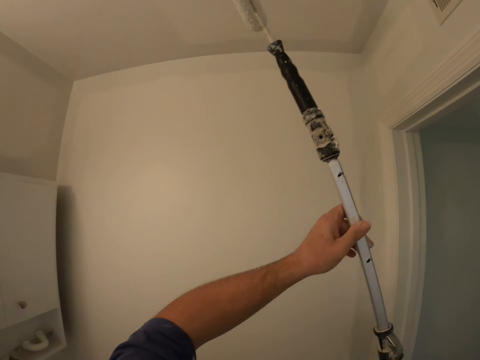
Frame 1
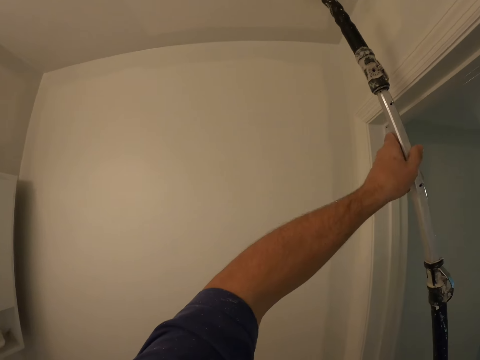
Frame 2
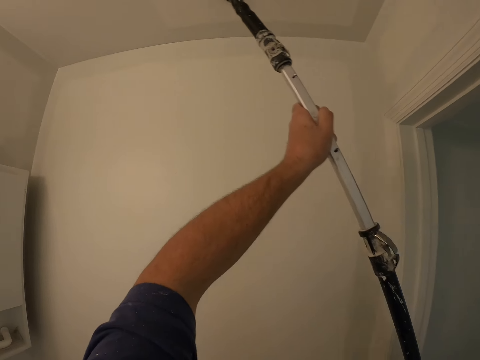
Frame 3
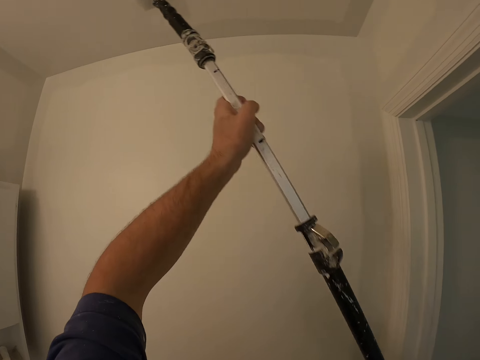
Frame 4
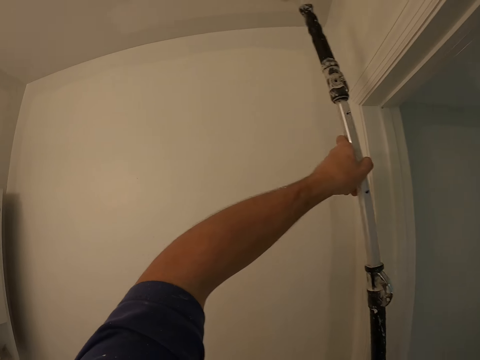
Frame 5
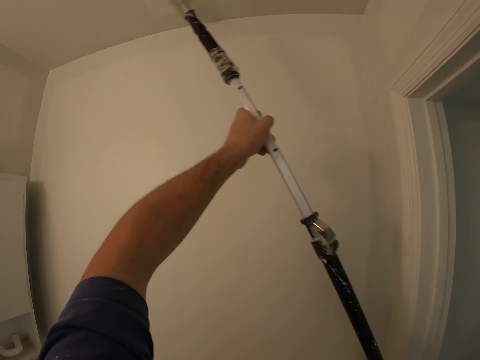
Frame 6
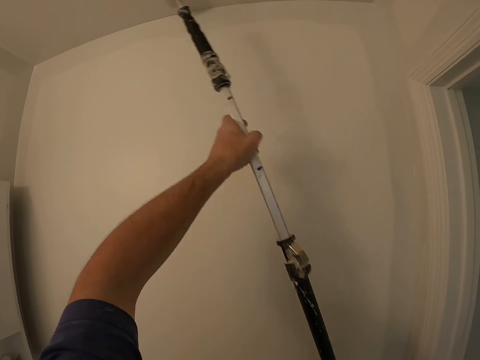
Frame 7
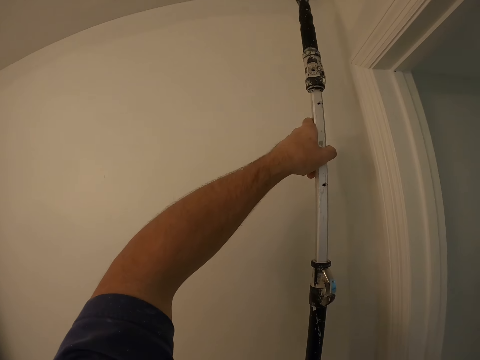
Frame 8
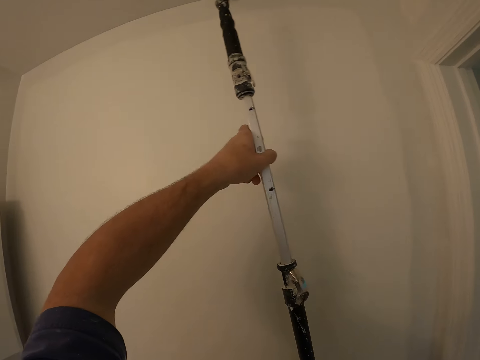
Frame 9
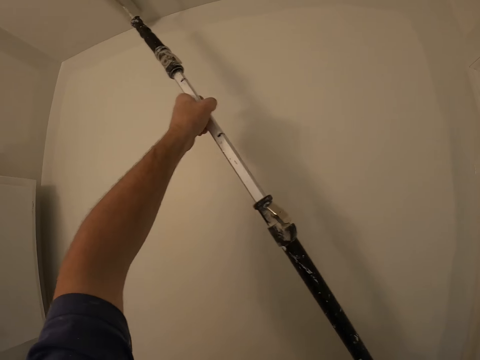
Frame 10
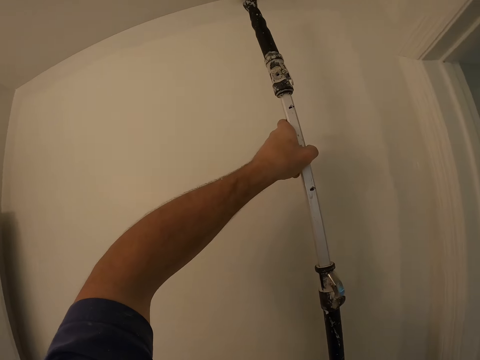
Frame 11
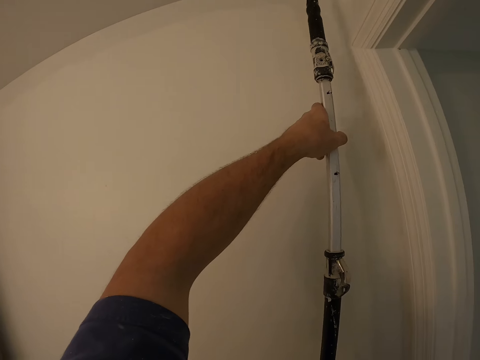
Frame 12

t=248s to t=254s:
The camera wearer paints the wall with a paint roller brush.

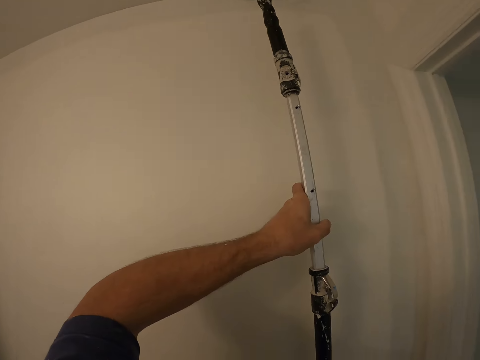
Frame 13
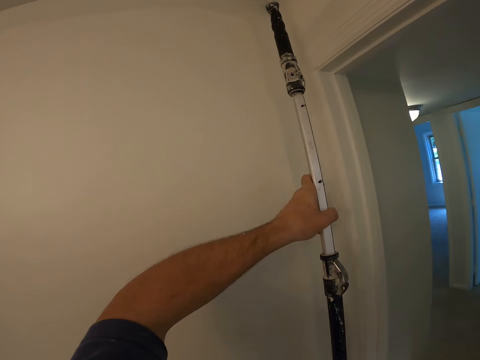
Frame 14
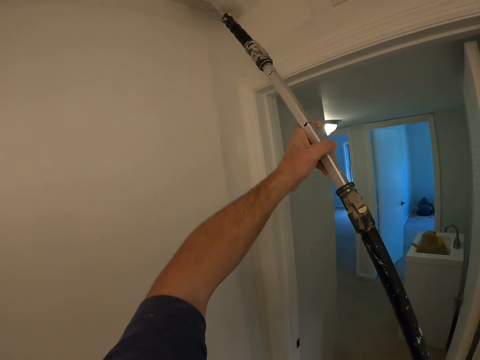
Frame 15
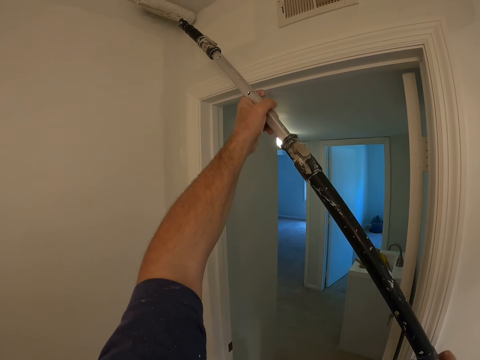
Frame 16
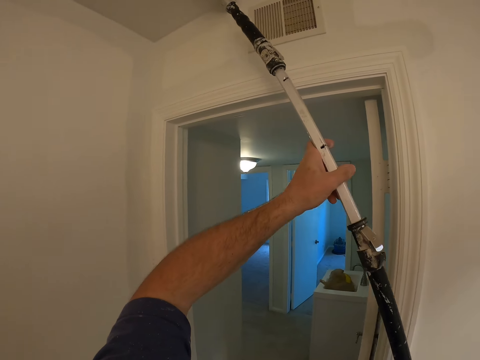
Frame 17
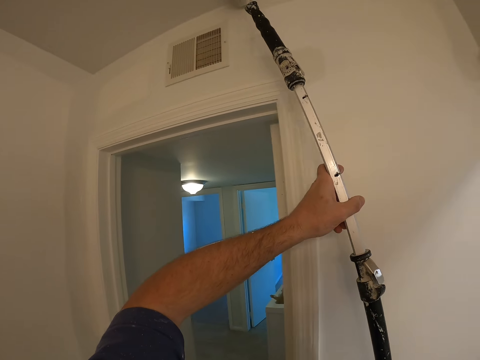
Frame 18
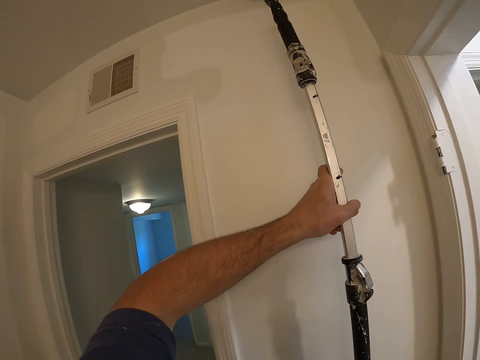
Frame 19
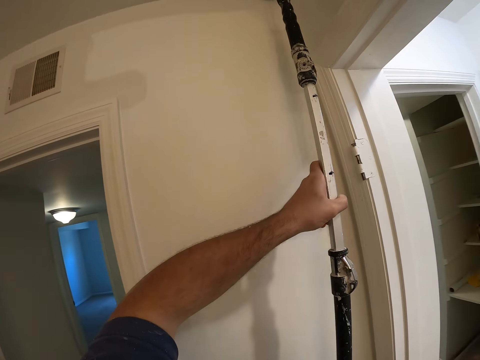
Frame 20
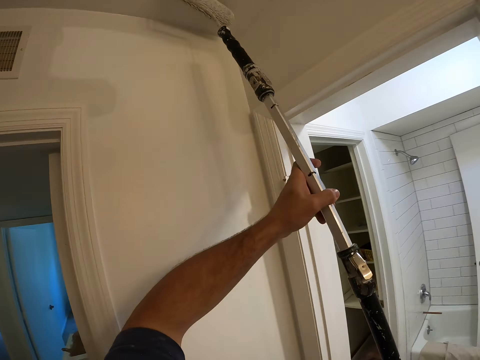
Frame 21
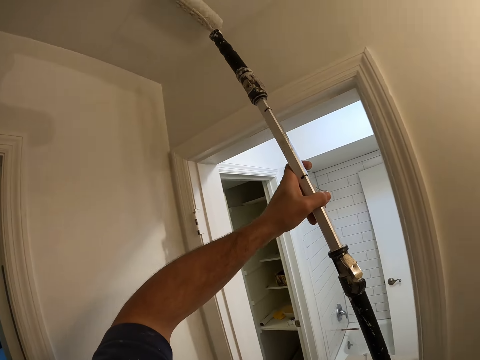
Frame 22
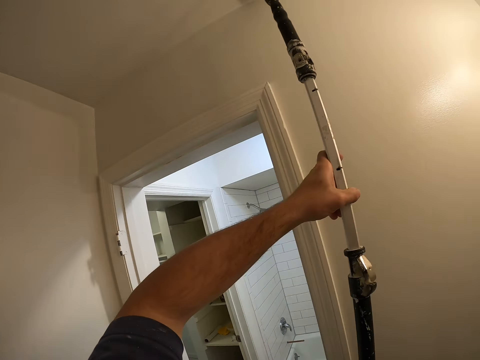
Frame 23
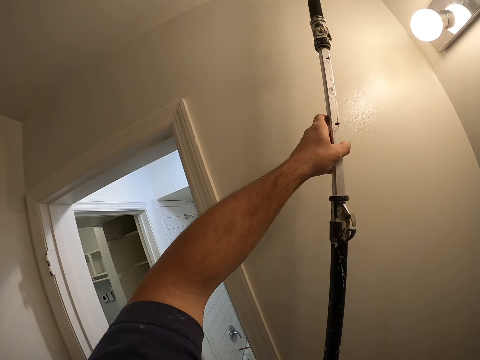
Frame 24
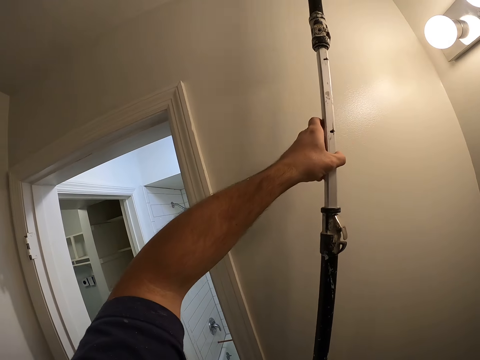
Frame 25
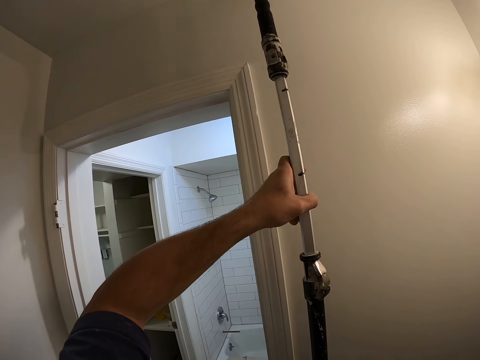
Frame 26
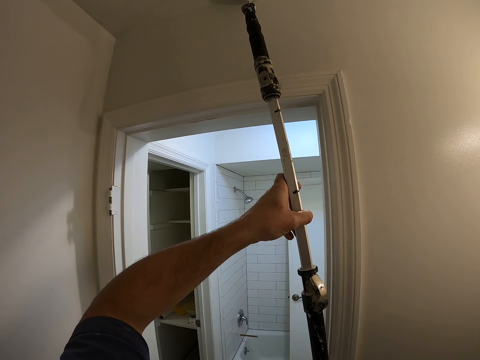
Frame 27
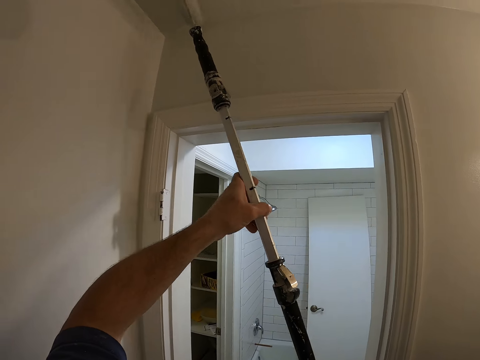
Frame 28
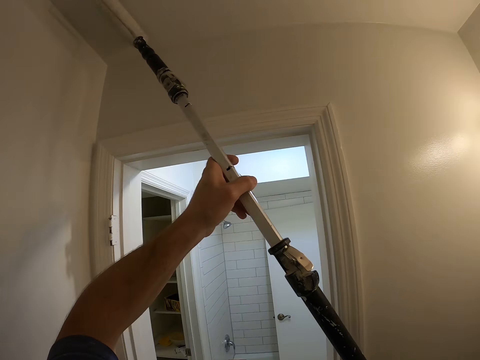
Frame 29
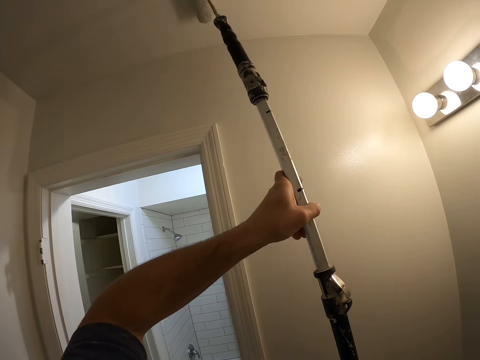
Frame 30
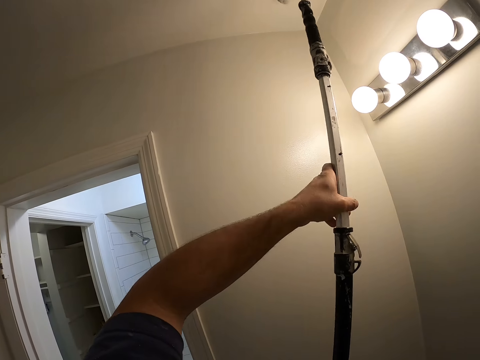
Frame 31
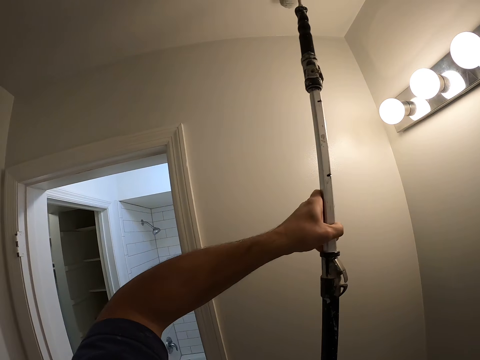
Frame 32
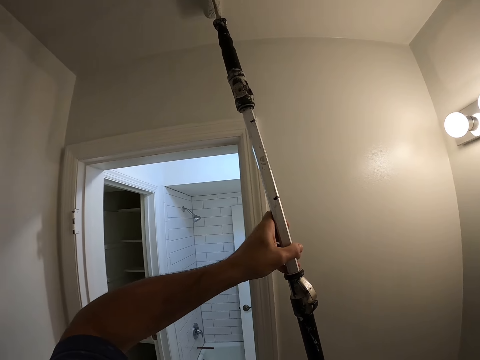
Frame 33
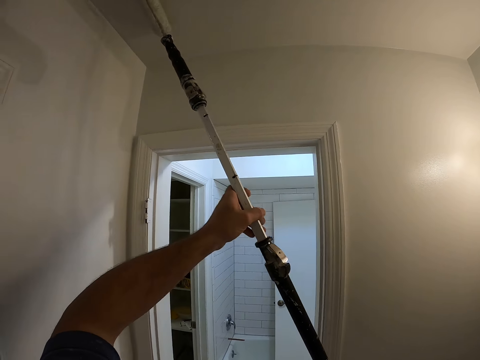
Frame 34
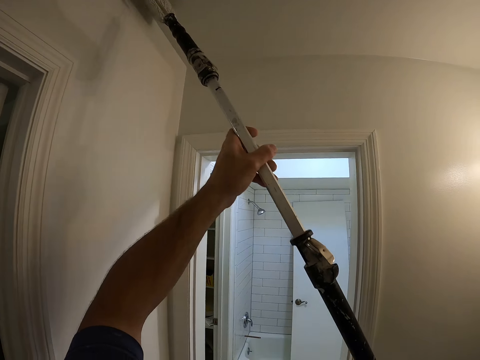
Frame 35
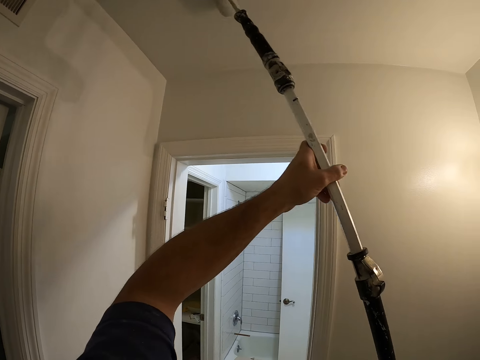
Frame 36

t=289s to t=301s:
The camera wearer turns the roller to the right side. They paint the ceiling using the painting roller. They turn the roller to the right side. They paint the ceiling using the painting roller.

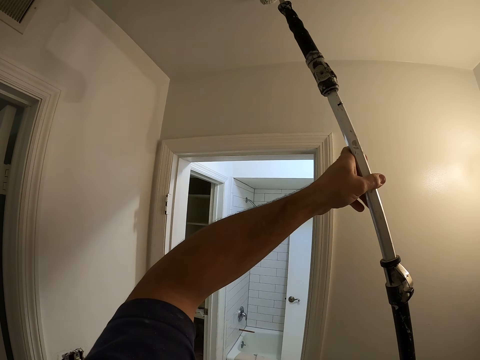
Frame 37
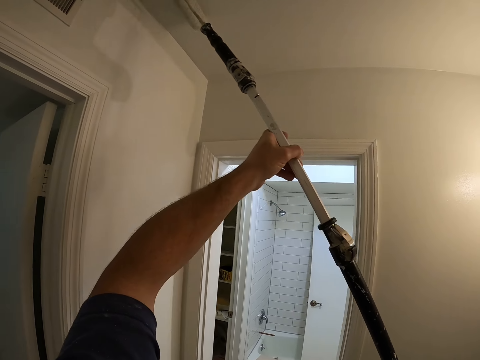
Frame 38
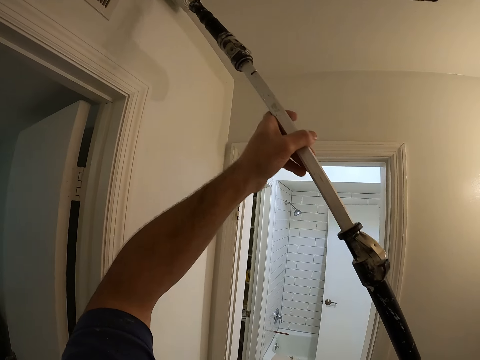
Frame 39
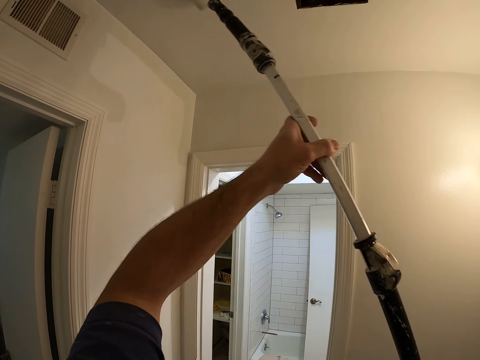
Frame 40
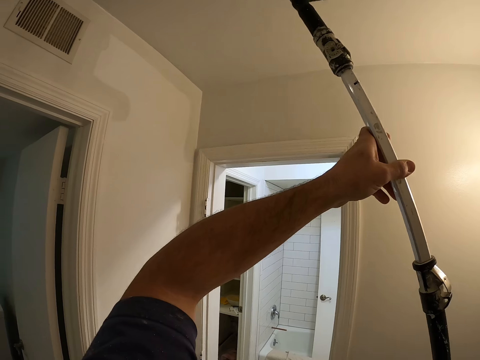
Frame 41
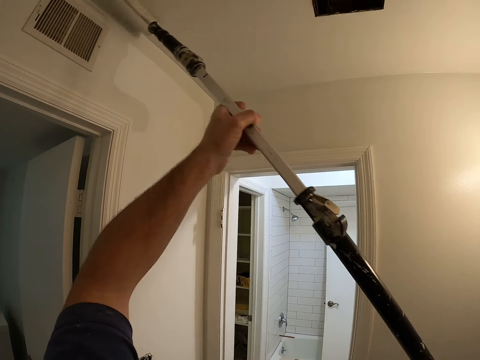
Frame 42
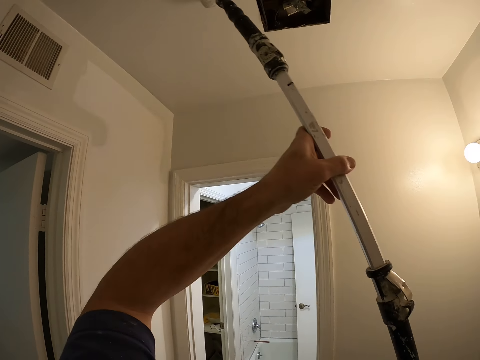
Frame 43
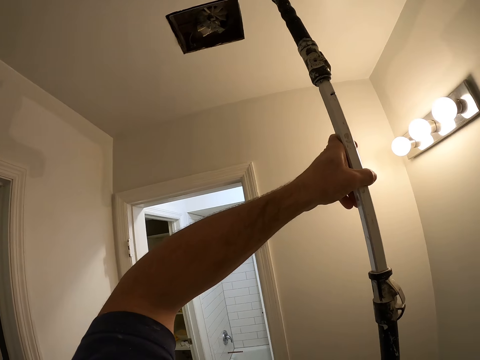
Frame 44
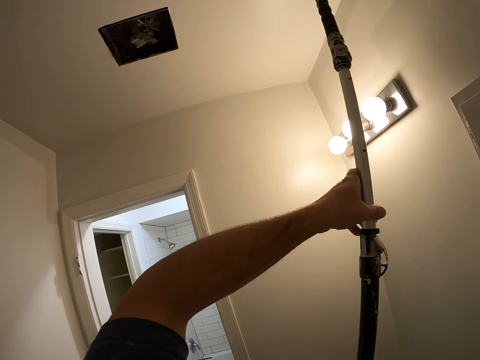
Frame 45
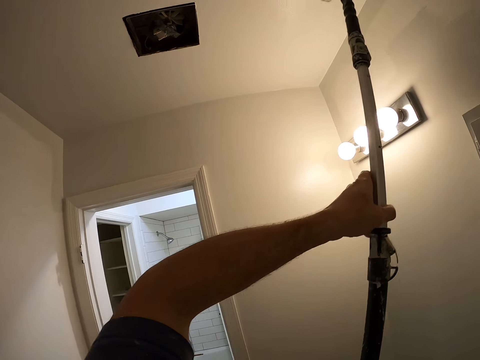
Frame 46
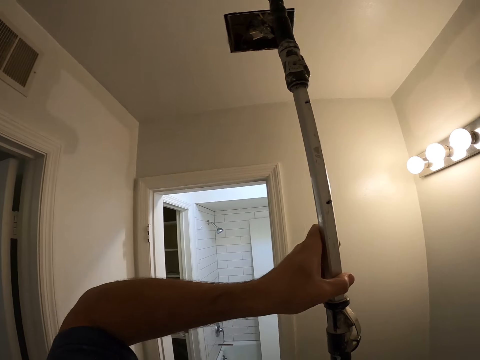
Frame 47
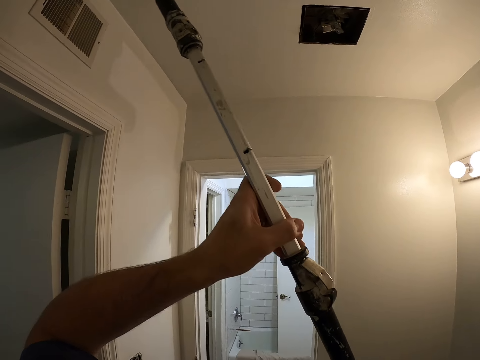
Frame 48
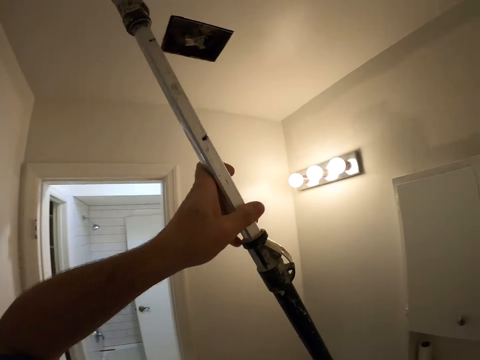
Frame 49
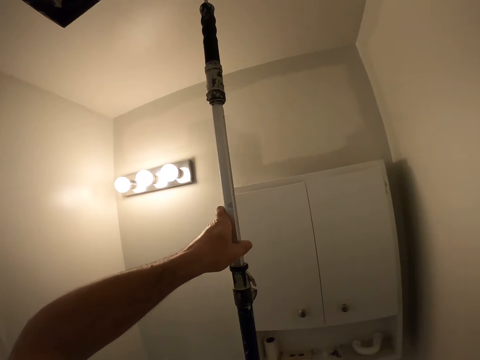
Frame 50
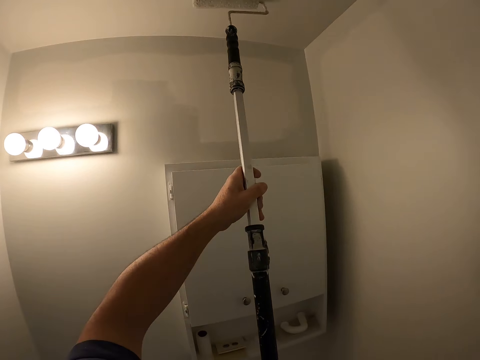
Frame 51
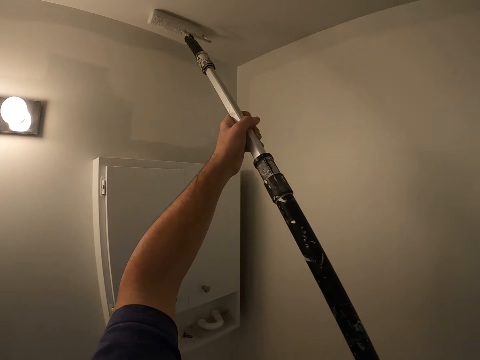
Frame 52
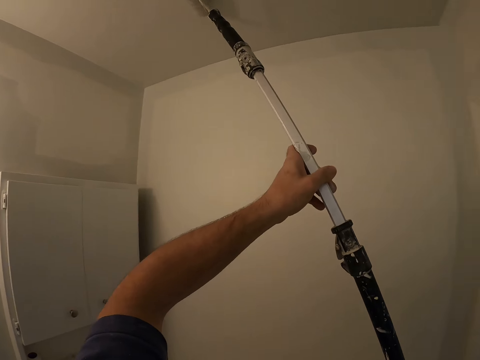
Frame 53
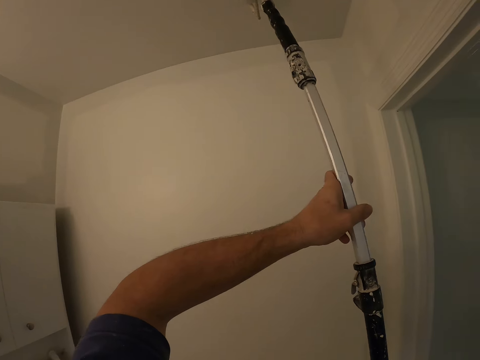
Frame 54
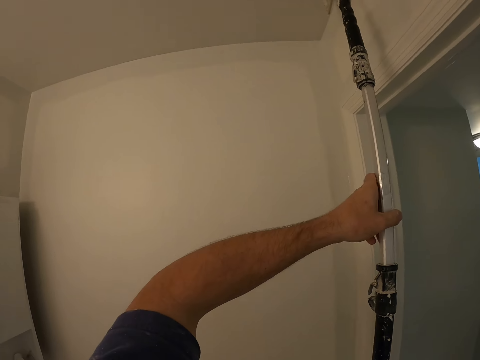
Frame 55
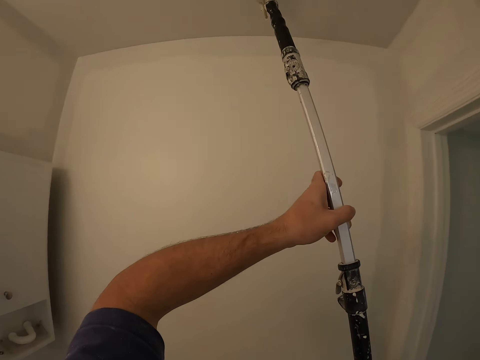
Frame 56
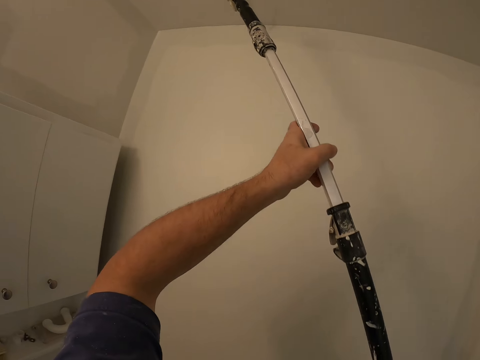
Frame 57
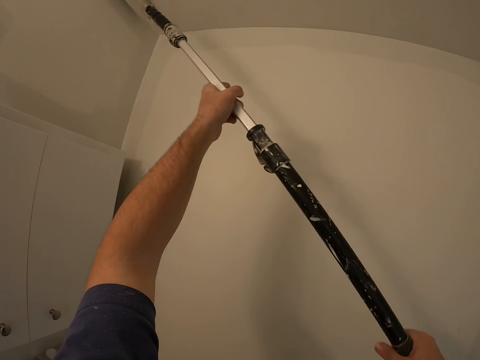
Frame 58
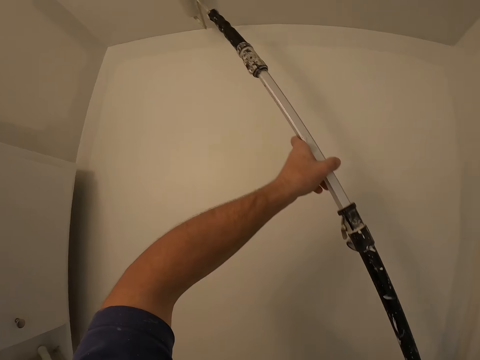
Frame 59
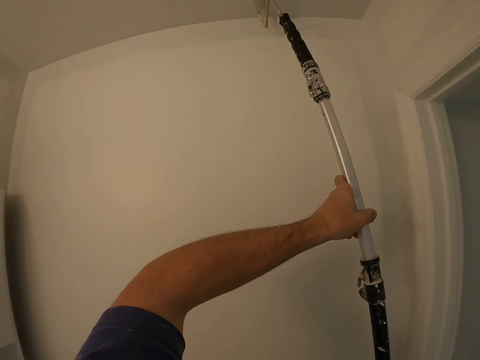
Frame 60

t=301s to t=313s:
The camera wearer turns the roller to the right side. They paint the ceiling using the painting roller.
